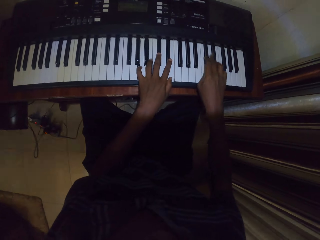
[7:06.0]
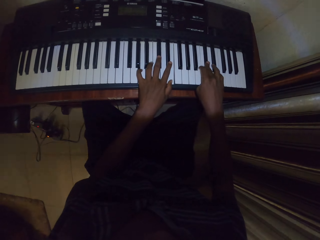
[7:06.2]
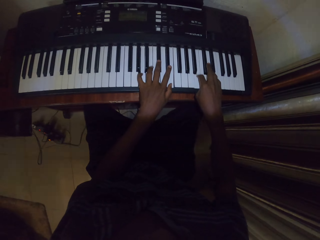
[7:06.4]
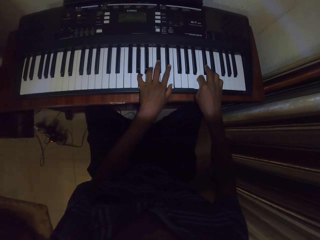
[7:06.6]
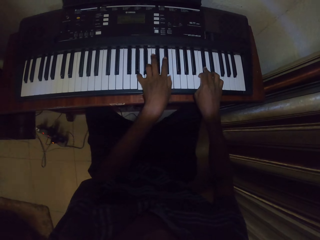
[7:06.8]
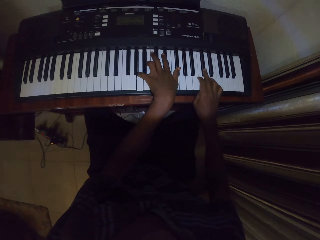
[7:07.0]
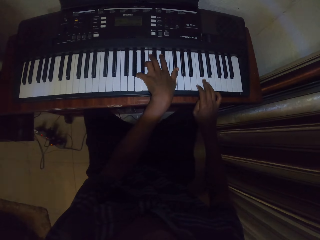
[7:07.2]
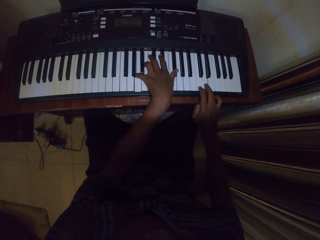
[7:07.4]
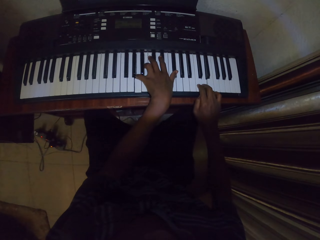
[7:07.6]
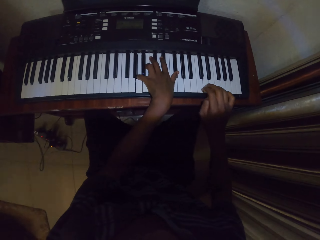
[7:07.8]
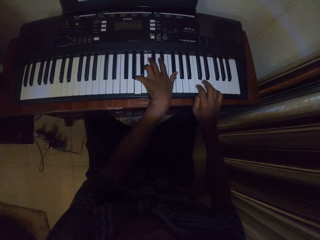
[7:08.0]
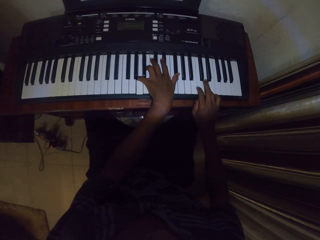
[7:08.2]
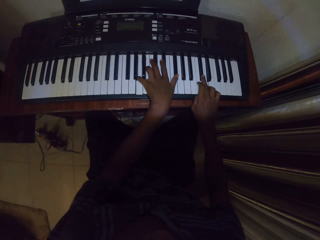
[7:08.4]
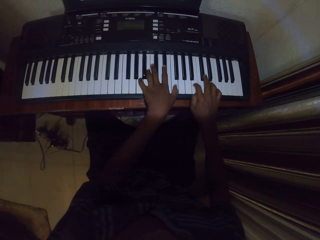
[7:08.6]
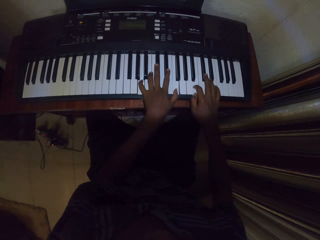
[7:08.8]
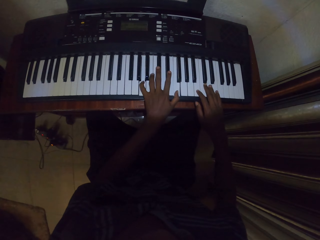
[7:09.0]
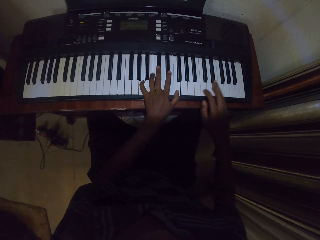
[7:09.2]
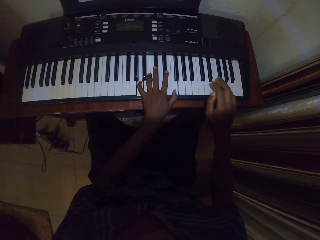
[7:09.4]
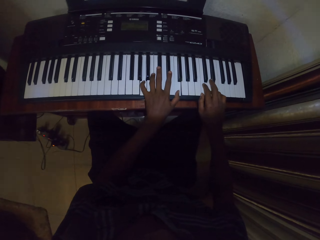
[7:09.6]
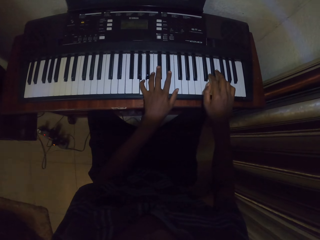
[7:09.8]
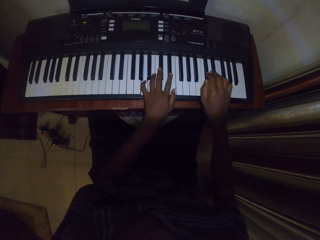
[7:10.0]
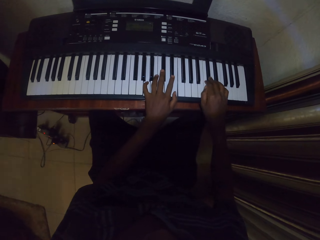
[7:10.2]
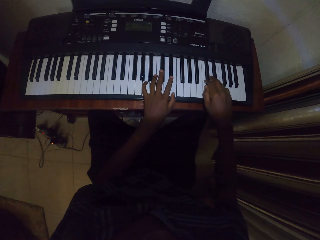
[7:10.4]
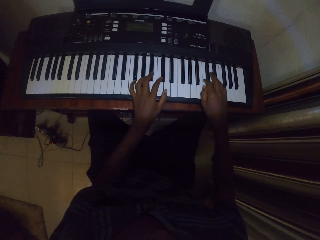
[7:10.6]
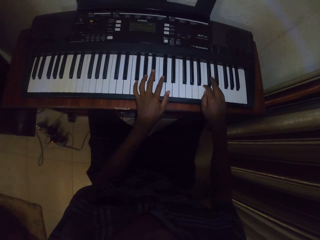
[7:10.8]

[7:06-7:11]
The camera wearer plays the piano.

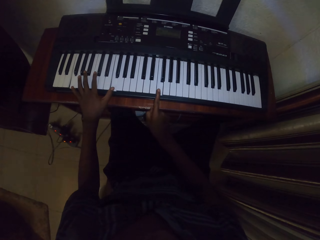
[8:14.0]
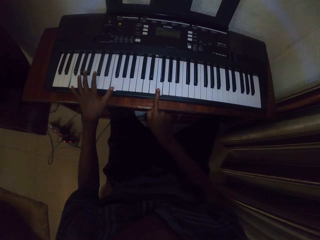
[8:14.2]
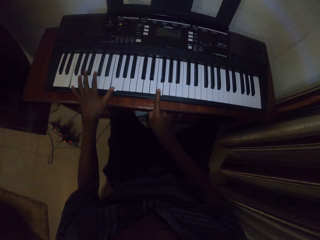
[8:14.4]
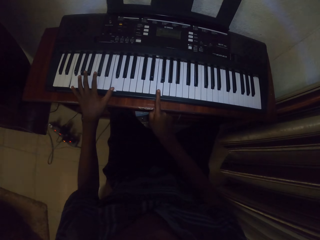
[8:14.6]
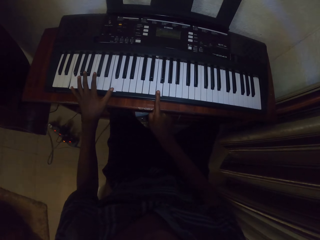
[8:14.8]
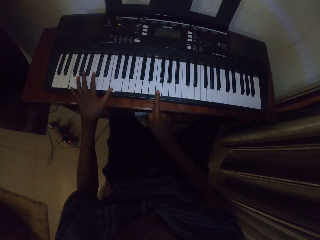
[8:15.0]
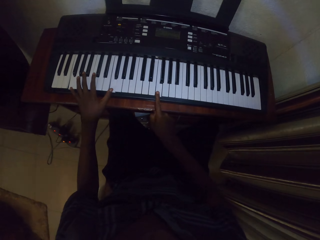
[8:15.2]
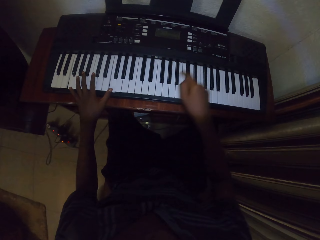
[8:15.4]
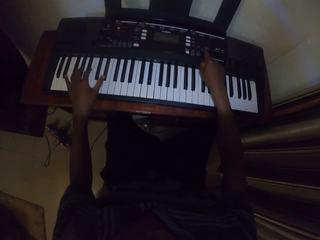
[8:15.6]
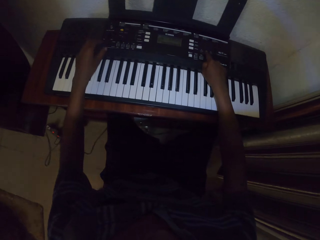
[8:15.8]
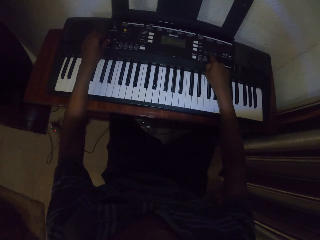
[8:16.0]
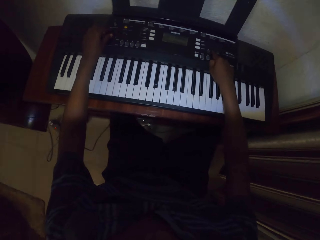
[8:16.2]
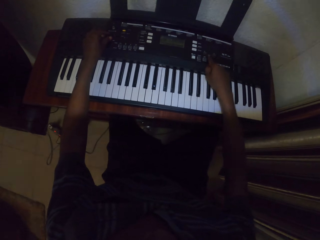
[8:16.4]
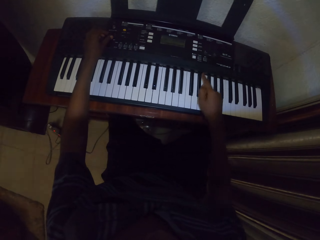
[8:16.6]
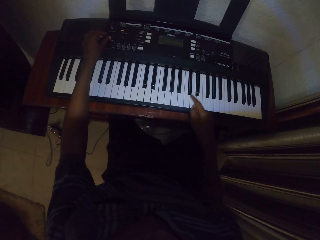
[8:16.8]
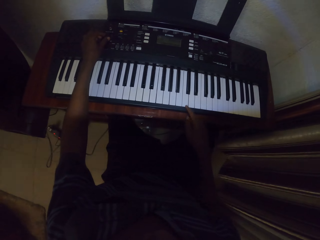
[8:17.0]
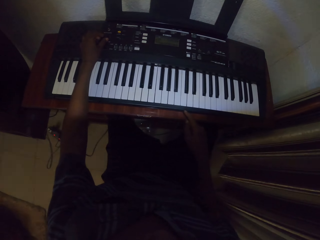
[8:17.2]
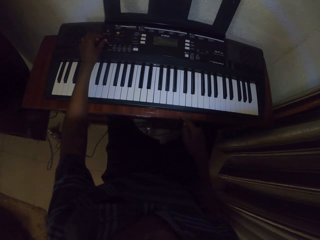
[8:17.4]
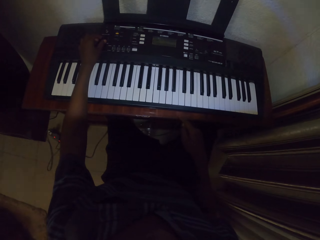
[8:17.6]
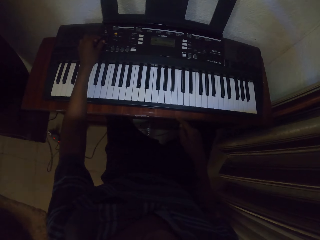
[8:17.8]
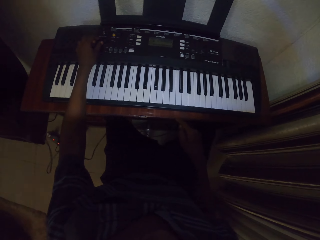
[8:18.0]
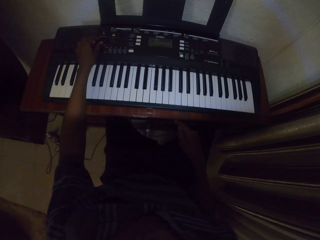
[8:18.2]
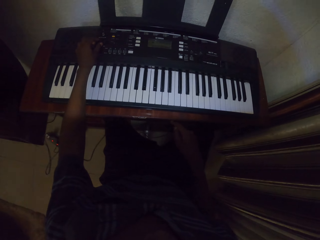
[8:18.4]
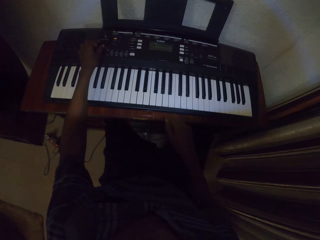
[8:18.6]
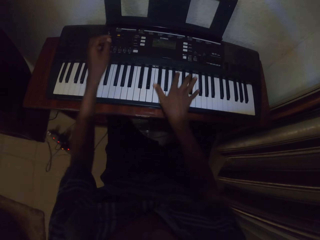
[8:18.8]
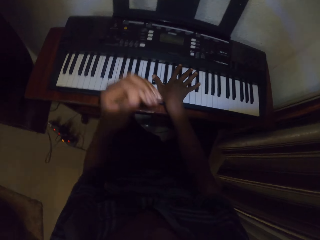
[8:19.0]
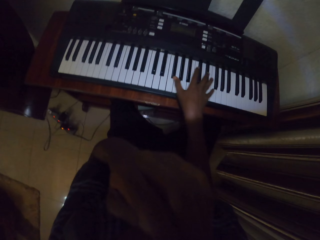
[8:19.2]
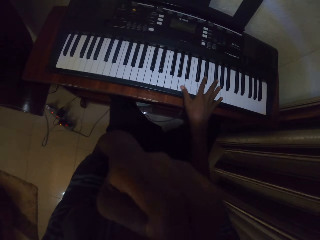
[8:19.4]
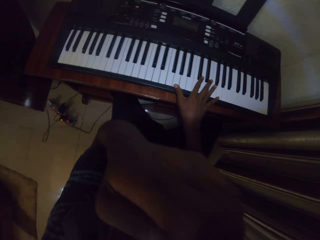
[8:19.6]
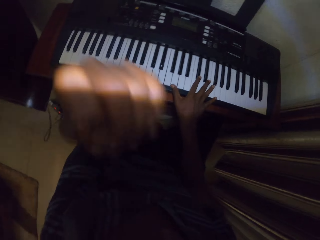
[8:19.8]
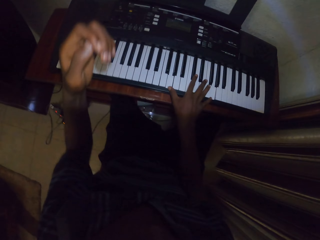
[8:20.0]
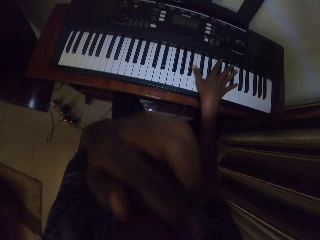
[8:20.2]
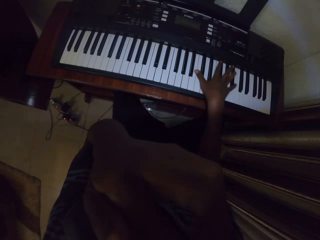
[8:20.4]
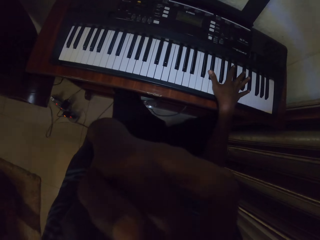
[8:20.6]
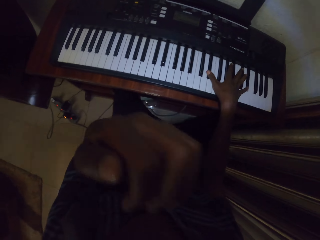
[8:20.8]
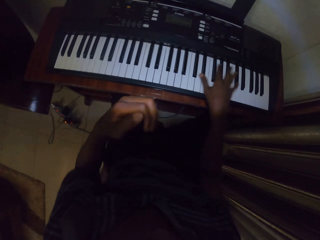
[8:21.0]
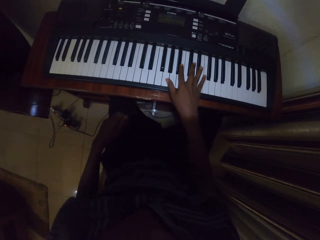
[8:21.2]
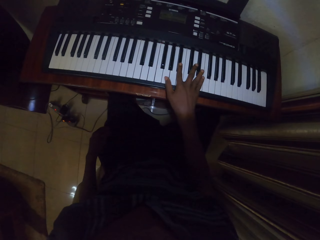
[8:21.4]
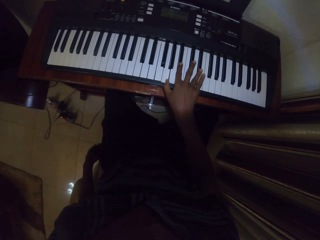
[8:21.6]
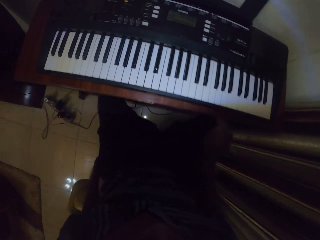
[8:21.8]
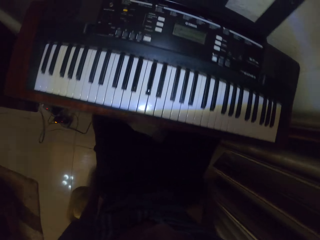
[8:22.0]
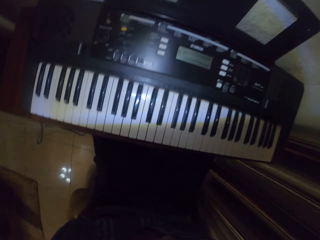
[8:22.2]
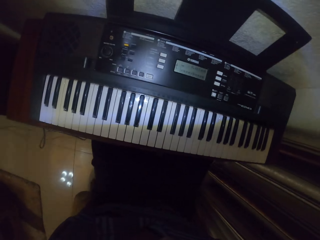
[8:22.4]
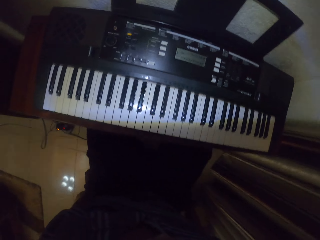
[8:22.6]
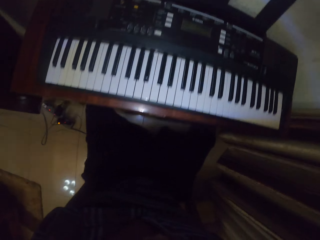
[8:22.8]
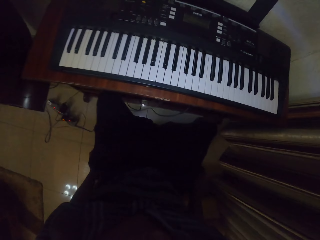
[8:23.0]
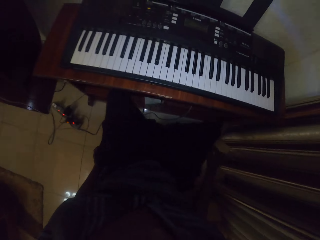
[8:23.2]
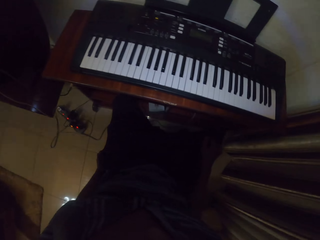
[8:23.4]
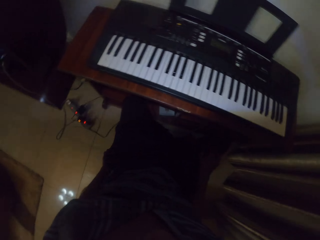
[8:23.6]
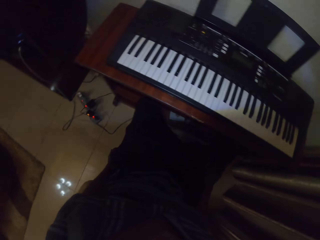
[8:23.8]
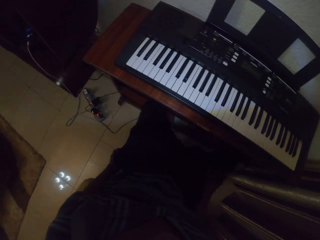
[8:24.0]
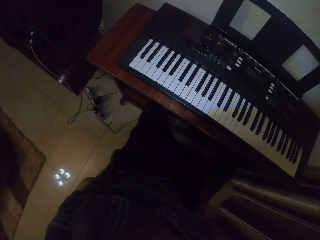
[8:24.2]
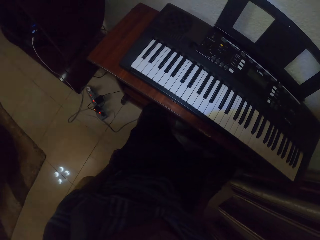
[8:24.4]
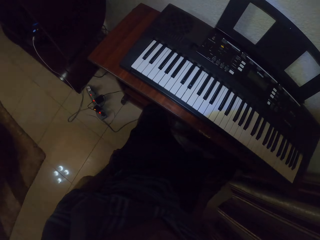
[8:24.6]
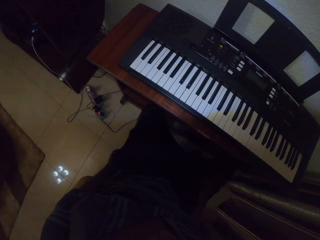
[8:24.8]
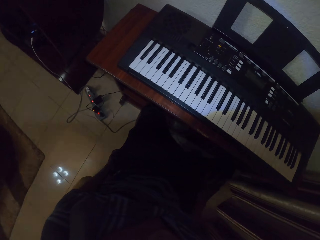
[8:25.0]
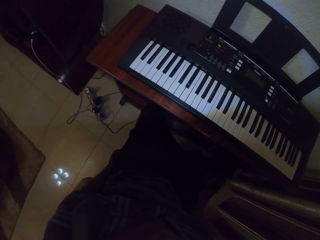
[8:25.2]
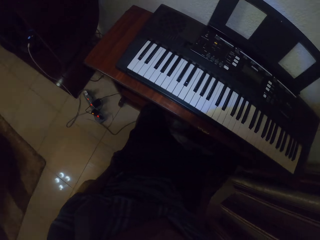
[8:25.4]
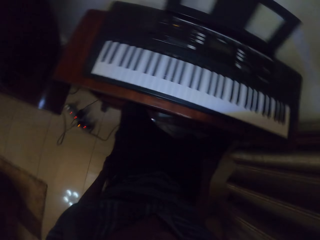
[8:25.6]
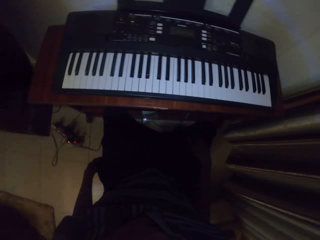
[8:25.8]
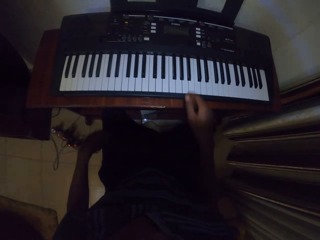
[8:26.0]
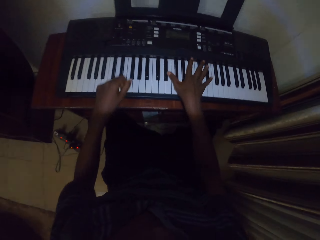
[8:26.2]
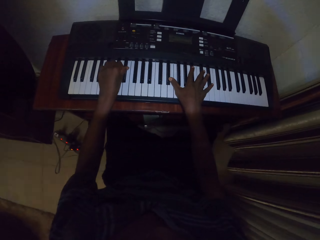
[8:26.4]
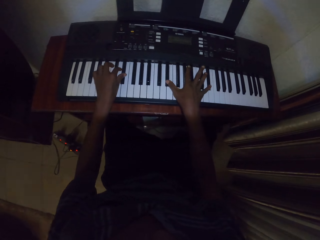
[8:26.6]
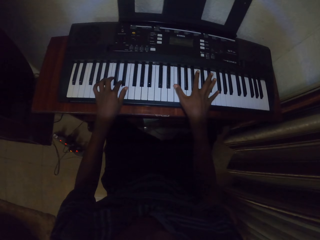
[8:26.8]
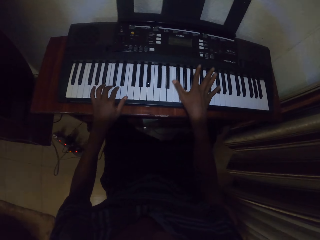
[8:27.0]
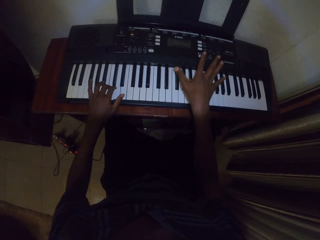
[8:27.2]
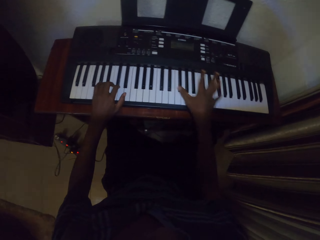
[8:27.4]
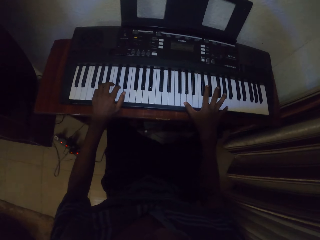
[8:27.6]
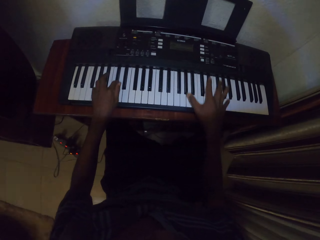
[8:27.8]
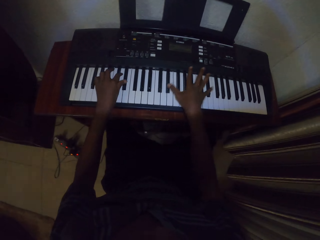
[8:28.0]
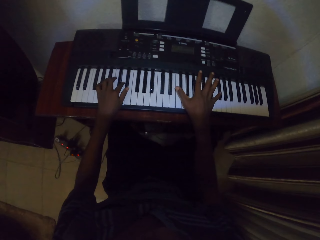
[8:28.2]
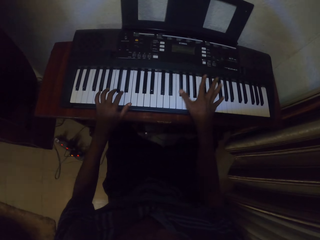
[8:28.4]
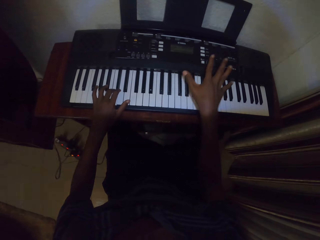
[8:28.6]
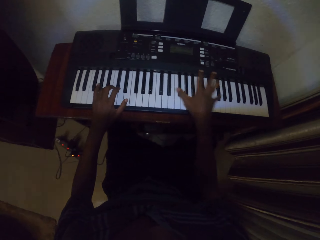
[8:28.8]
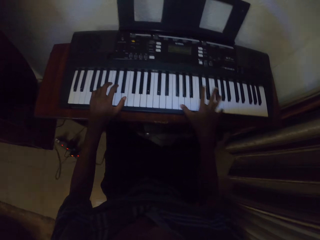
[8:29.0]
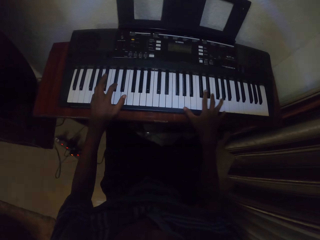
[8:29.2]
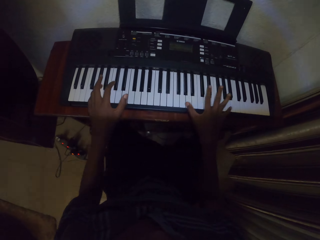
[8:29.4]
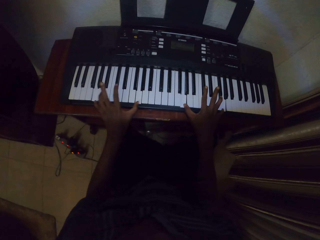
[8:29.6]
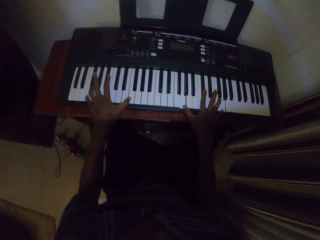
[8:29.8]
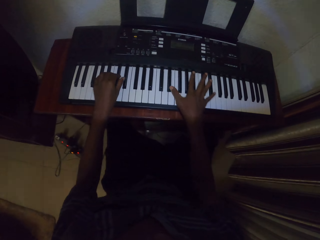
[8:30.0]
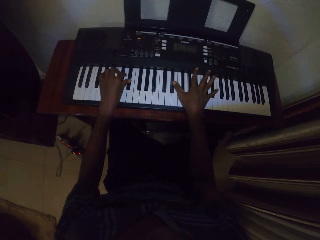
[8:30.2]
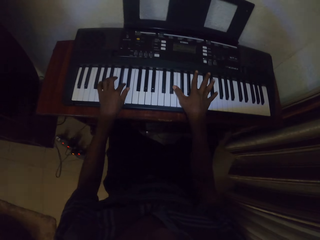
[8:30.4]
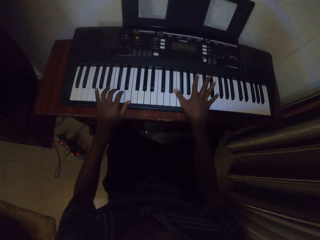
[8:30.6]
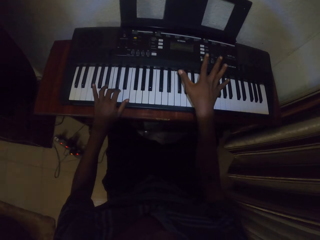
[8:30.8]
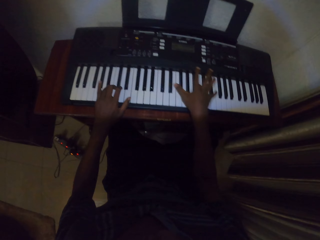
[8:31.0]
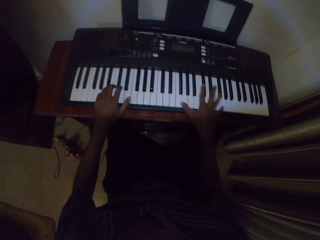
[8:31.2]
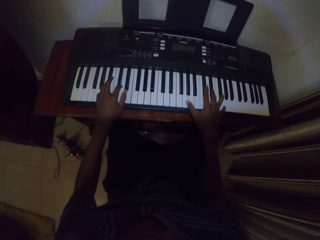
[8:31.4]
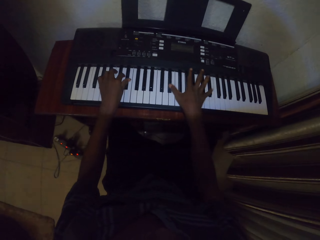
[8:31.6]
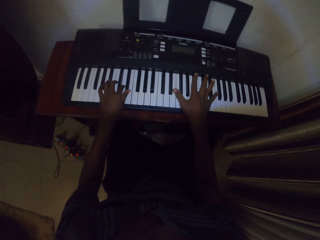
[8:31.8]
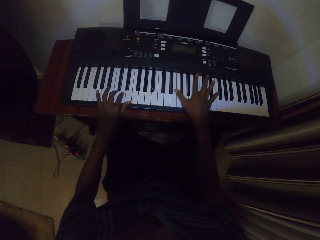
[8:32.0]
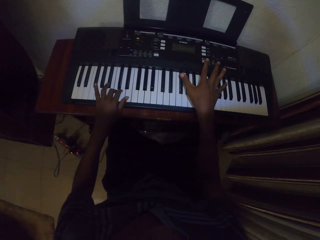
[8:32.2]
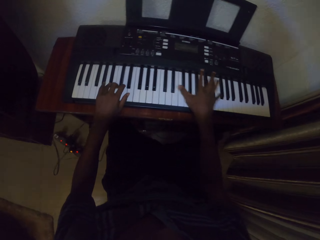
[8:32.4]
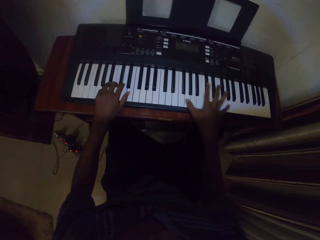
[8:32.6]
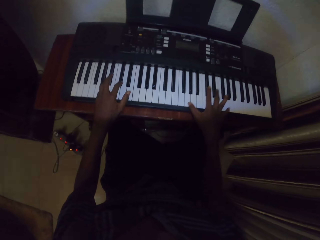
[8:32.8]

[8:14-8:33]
The camera wearer presses a button on the piano. He adjusts the volume. He raises his left hand. He plays the piano. He sits well on the seat. He lifts his hands from the piano. He plays the piano.
